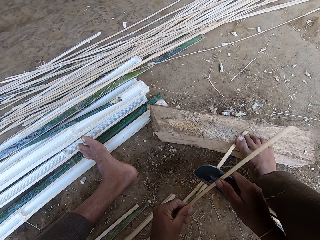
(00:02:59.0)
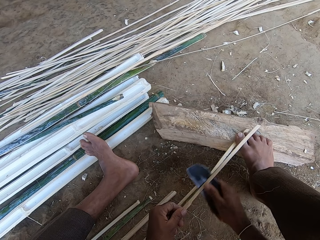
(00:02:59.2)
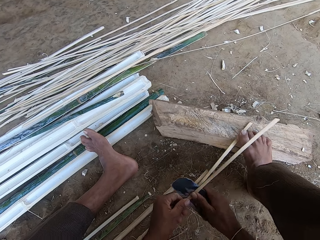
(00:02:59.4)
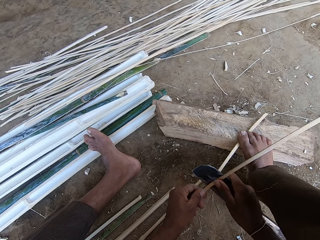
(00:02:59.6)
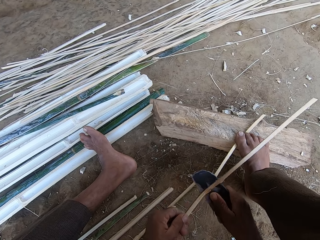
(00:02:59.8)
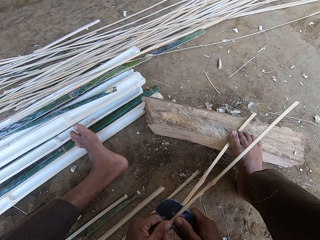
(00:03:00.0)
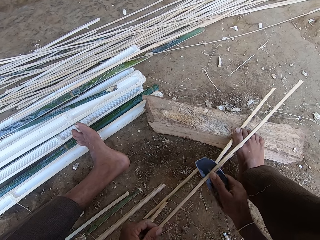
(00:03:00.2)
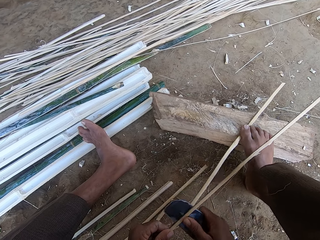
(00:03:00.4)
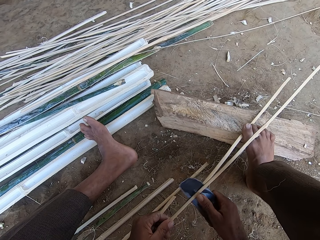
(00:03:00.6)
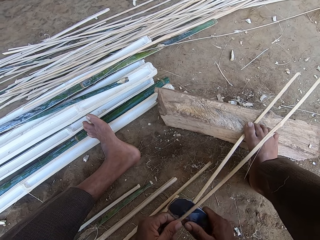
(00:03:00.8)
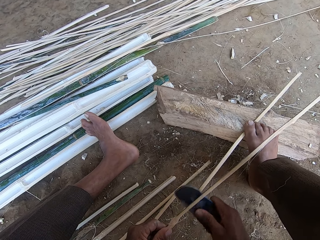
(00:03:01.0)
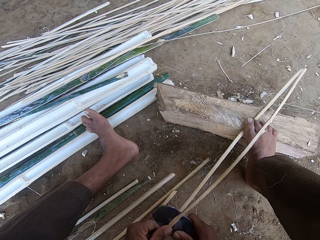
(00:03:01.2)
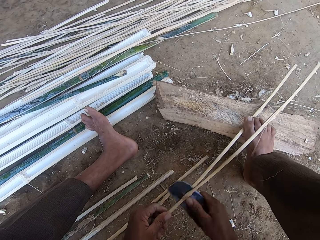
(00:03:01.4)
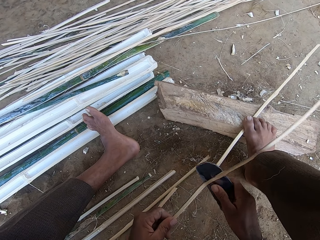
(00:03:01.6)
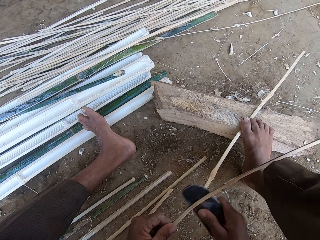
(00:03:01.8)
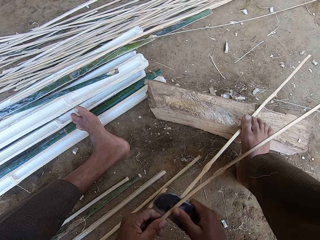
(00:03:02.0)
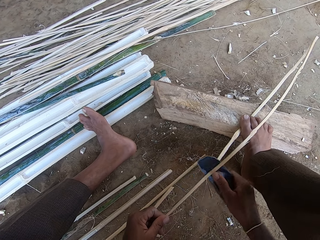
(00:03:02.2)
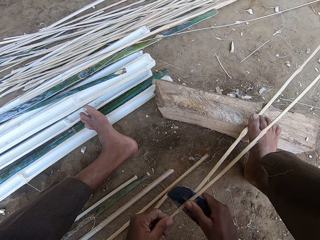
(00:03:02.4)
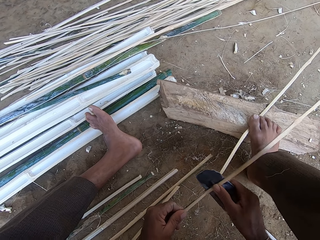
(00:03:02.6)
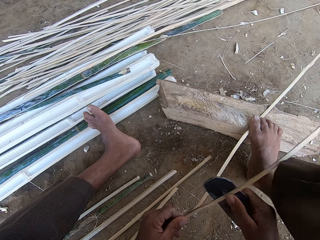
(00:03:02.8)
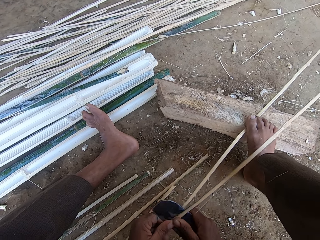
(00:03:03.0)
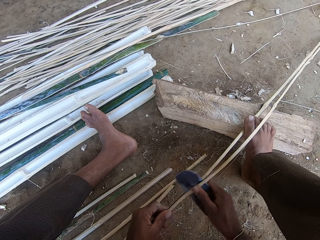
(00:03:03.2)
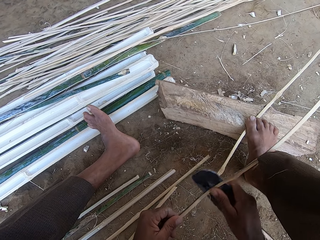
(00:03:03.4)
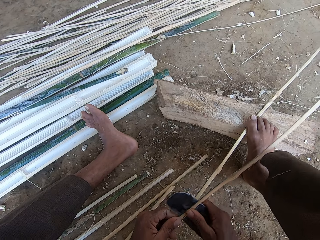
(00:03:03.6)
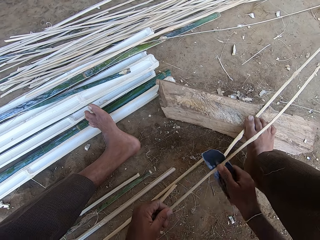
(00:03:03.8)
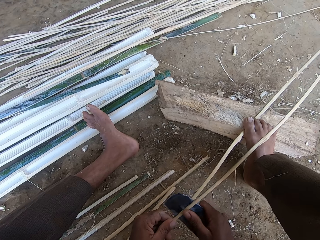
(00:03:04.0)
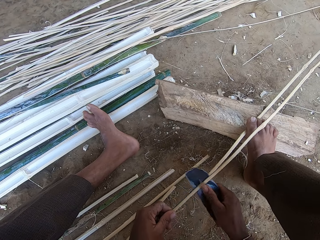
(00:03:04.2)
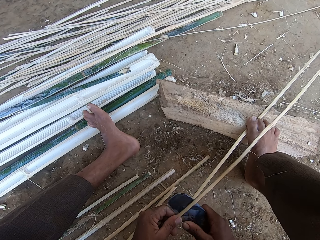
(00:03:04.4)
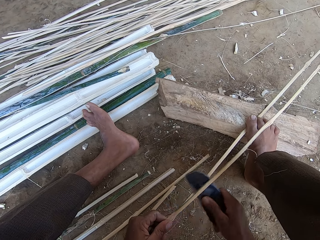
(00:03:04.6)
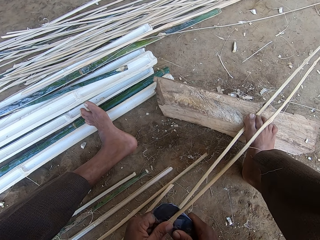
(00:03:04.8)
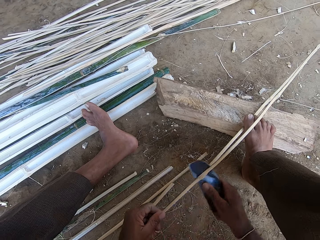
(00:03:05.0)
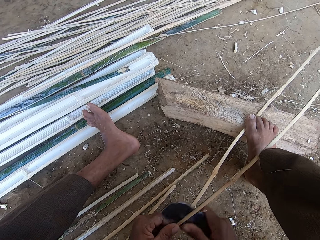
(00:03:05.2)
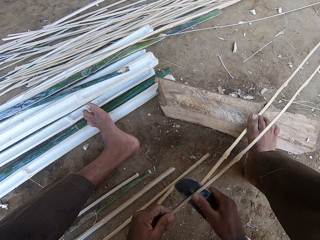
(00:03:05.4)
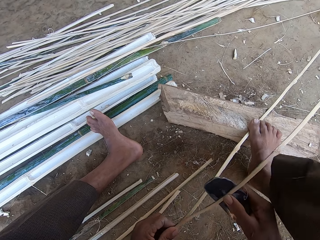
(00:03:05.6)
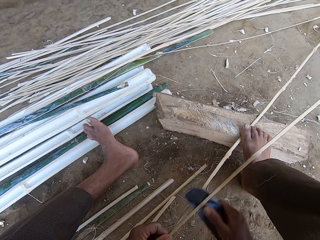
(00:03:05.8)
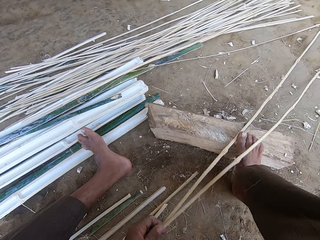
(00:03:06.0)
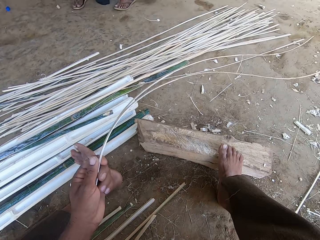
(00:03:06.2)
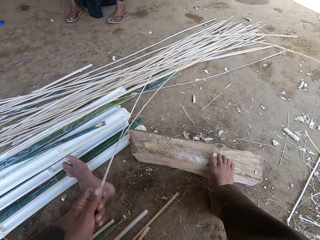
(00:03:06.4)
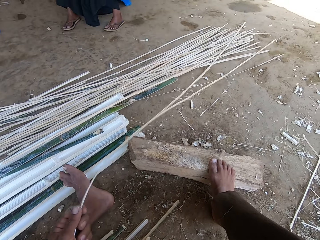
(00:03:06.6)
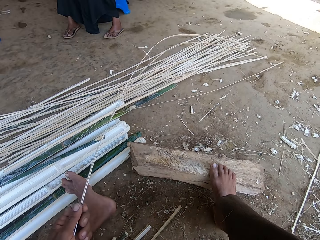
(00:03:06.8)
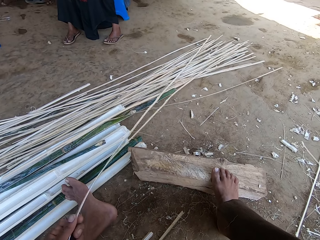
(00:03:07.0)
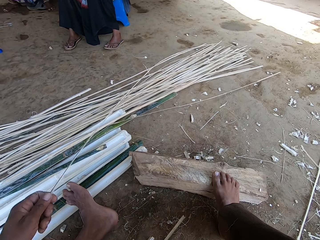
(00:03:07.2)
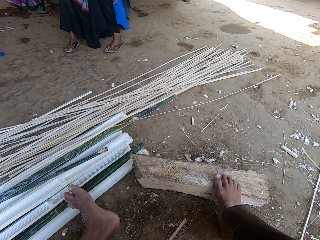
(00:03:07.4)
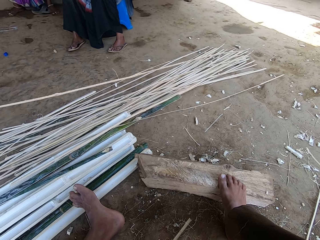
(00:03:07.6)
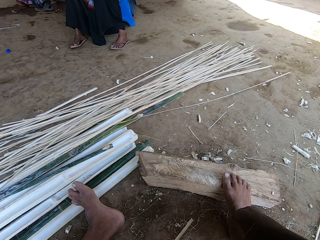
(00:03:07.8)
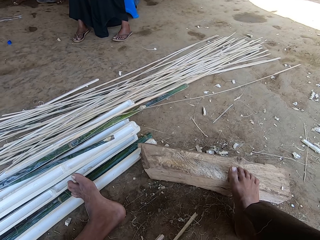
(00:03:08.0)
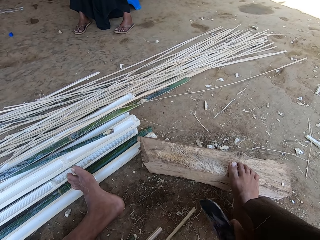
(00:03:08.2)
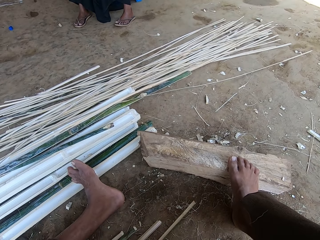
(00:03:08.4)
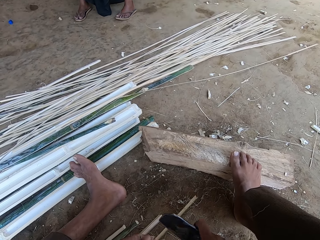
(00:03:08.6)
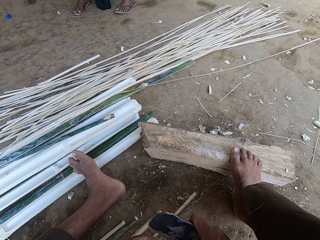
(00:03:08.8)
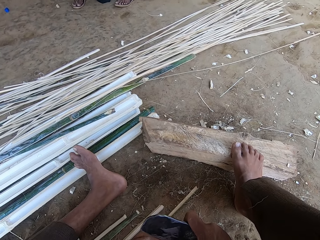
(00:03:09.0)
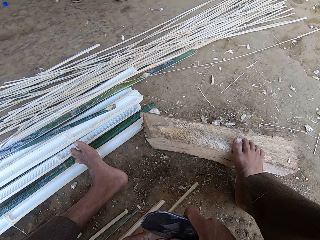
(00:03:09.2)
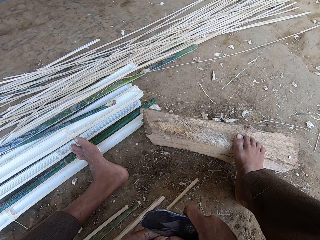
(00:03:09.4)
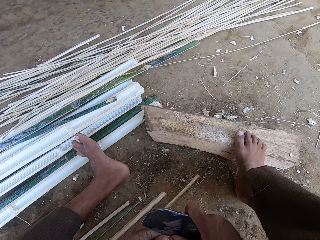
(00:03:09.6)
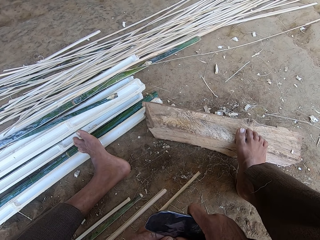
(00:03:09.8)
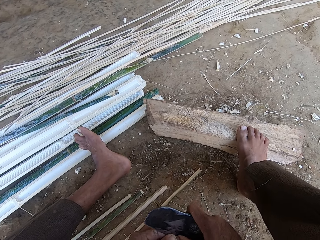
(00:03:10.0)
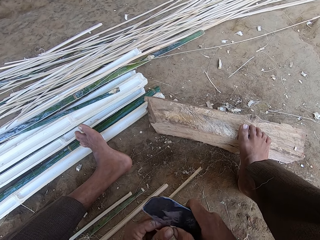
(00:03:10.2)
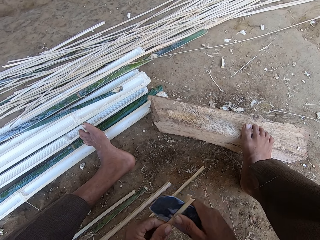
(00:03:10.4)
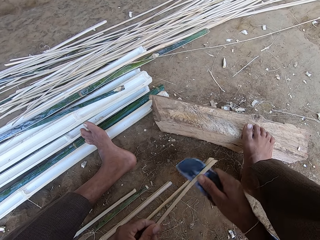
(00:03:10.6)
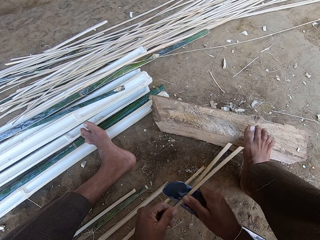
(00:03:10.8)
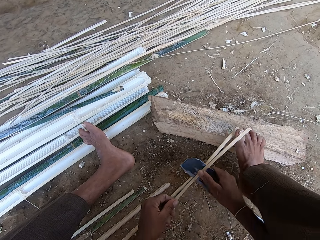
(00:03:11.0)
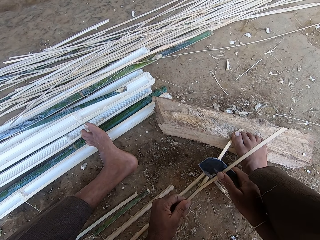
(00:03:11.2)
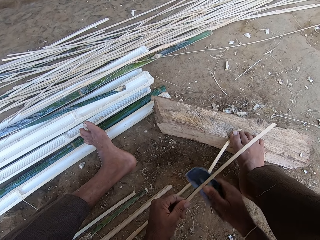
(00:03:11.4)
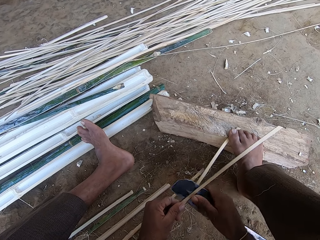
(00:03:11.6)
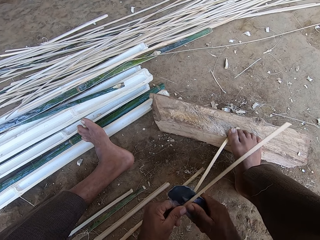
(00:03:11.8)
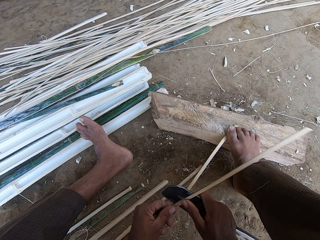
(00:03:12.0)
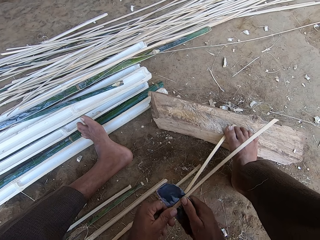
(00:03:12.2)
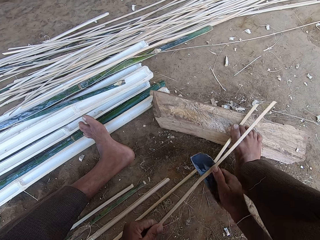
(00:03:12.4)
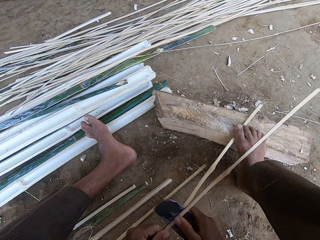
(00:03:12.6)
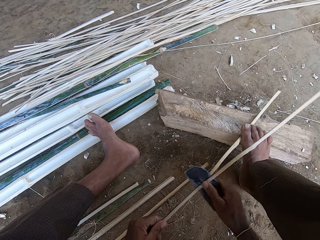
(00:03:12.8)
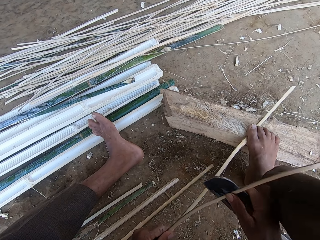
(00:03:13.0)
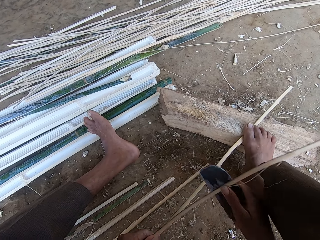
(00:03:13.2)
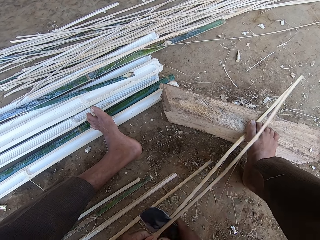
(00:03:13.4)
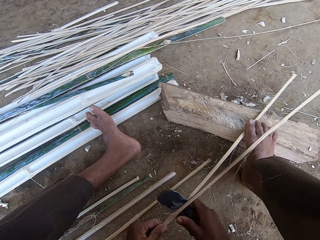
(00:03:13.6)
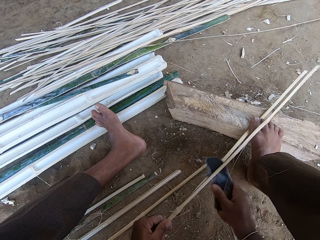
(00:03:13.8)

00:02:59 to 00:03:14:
The camera wearer steps on bamboo. A woman talks to the camera wearer. The camera wearer drops the bamboo aside. They slice the bamboo. They step on the bamboo.

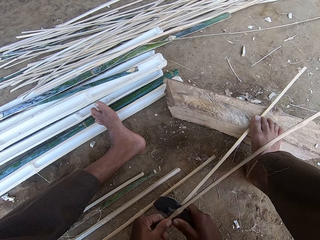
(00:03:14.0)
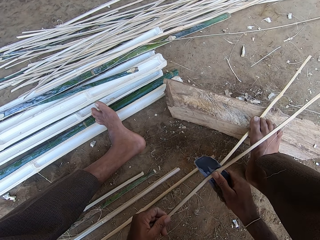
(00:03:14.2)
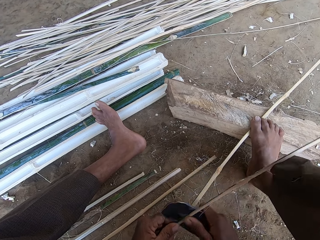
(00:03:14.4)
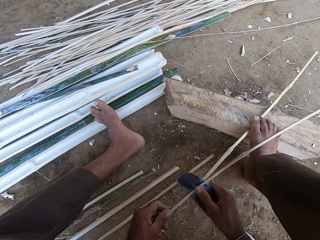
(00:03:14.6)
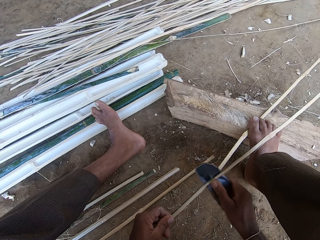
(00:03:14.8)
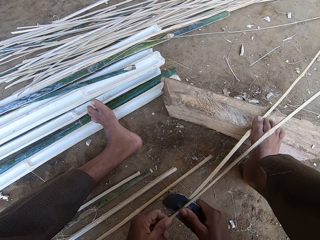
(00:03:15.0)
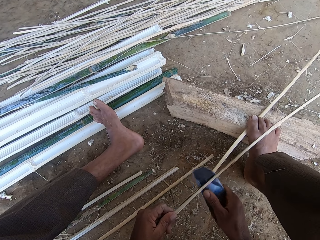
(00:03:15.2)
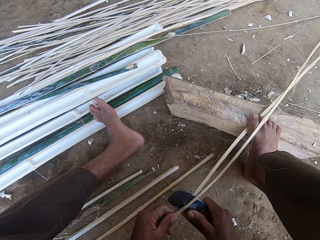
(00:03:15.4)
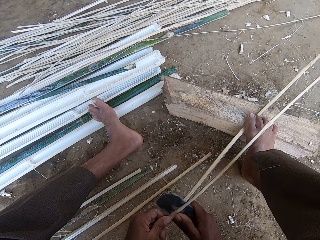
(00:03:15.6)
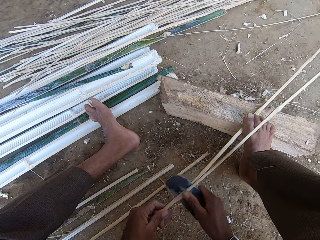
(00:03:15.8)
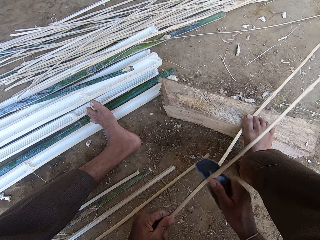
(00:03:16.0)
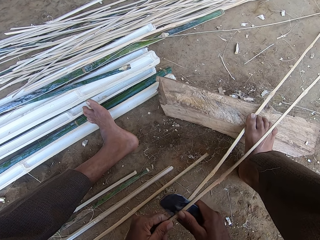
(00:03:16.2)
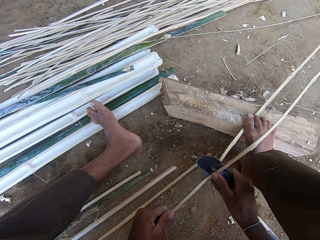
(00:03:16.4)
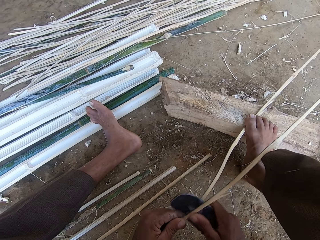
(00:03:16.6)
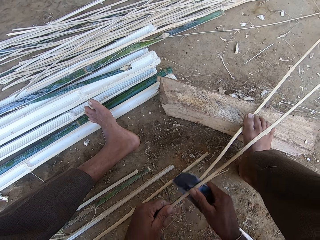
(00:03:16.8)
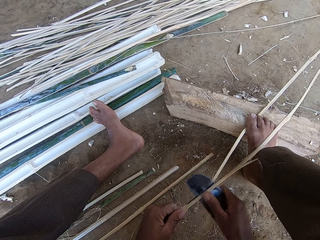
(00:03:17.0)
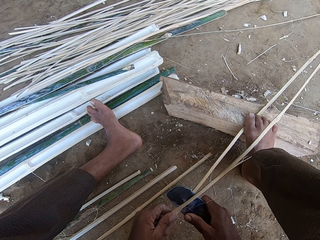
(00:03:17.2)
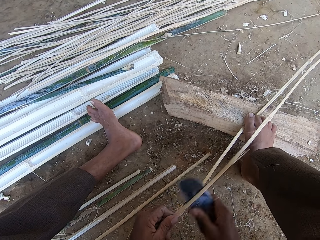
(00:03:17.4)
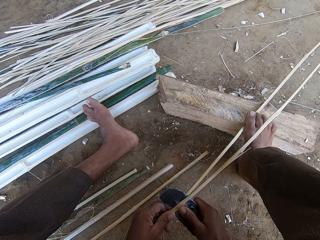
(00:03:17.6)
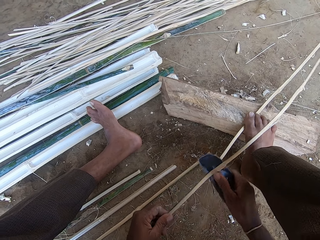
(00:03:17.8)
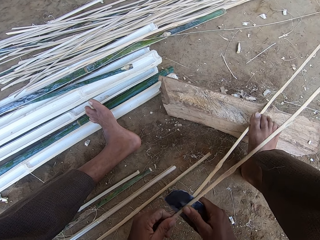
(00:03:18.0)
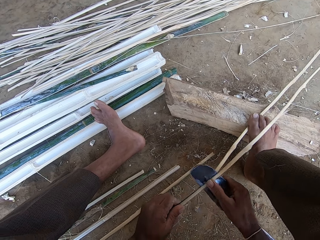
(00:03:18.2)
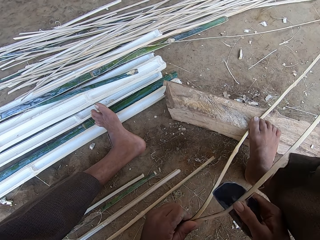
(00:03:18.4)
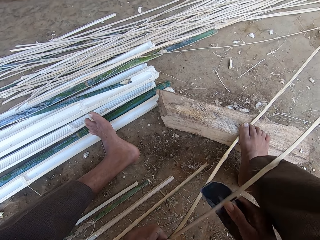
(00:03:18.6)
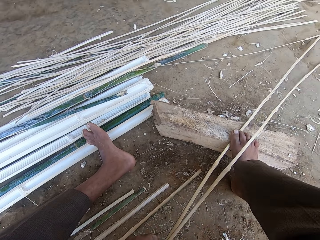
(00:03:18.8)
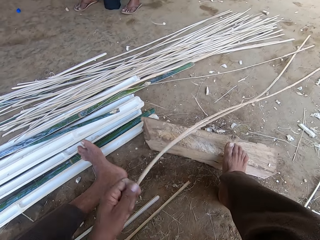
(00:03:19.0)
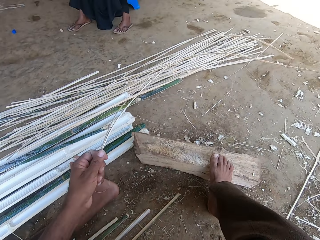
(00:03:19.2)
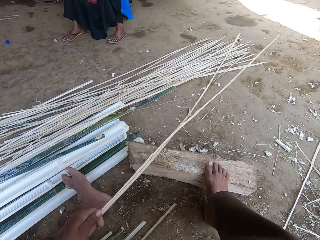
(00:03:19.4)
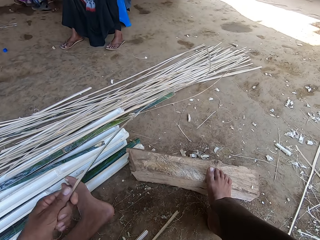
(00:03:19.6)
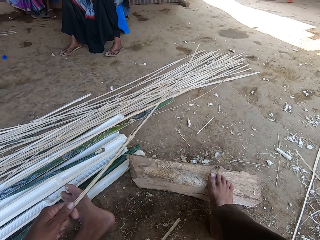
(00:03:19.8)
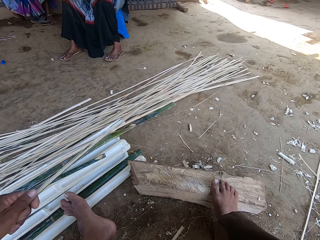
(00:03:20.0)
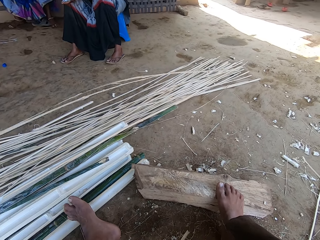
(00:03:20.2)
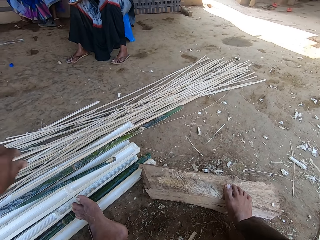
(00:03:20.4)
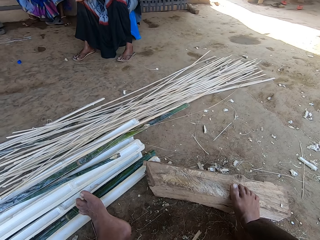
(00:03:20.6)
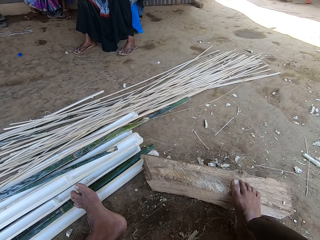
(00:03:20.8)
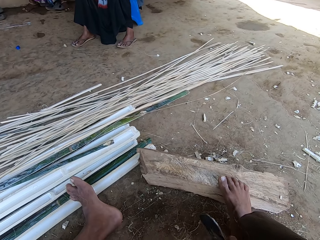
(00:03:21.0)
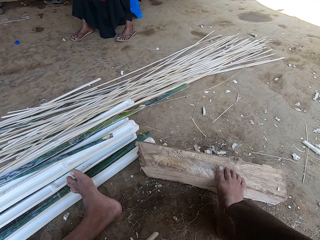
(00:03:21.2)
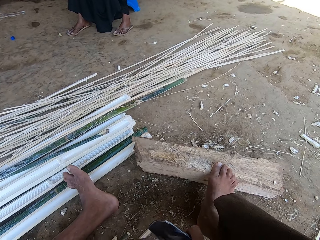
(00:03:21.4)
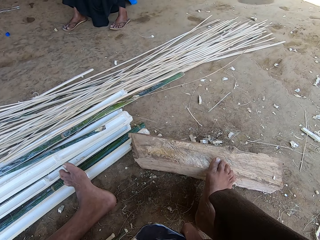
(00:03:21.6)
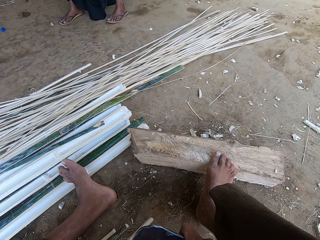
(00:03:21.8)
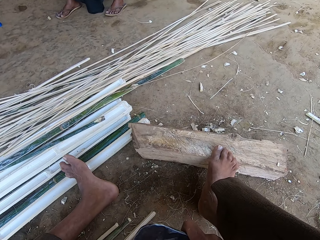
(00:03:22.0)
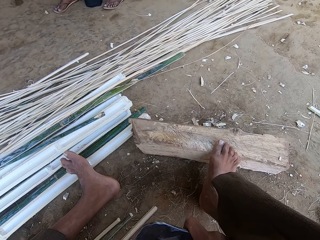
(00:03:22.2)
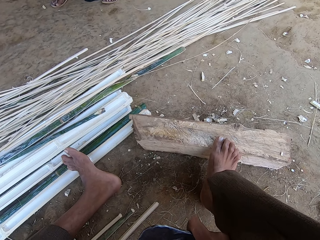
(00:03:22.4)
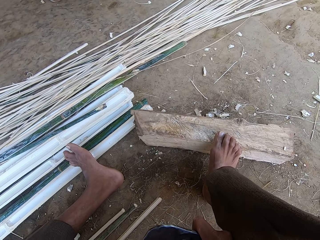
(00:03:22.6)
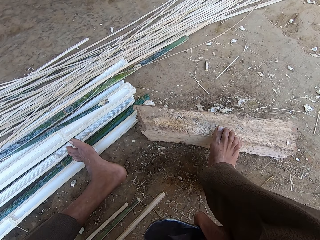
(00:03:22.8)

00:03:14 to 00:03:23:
The camera wearer drops bamboo. They pick up the bamboo. They talk to a woman.
